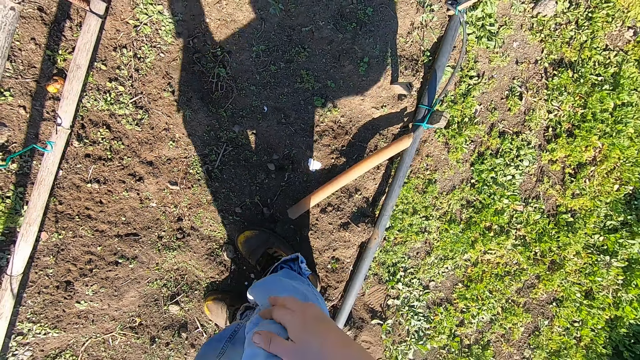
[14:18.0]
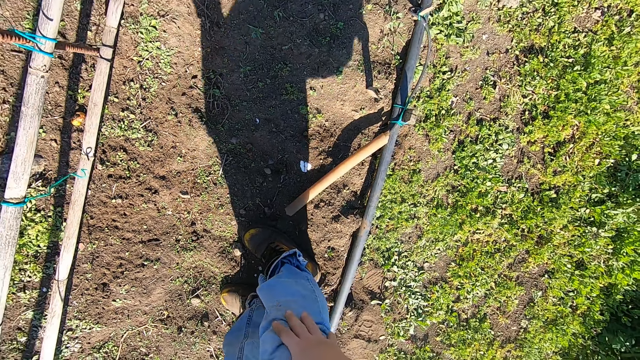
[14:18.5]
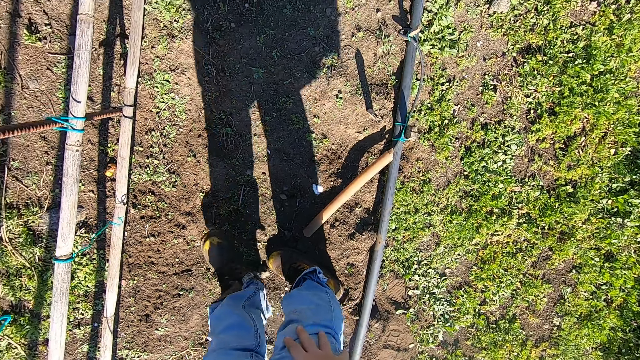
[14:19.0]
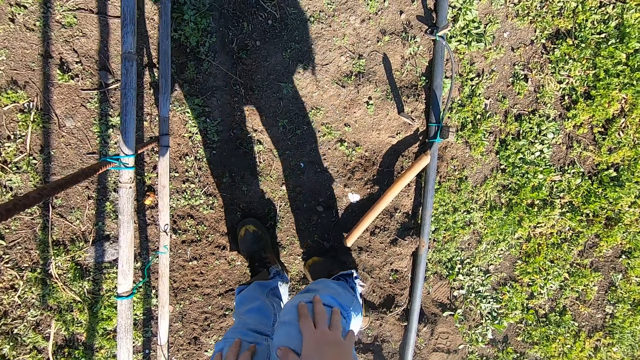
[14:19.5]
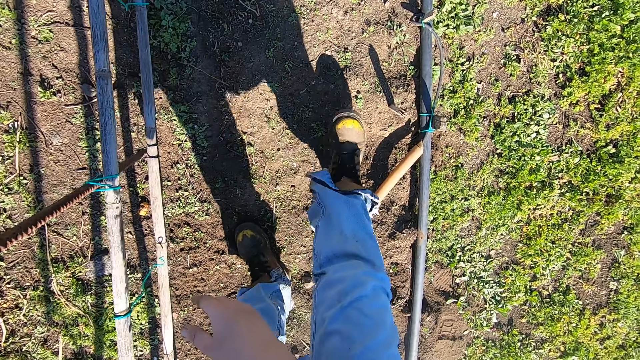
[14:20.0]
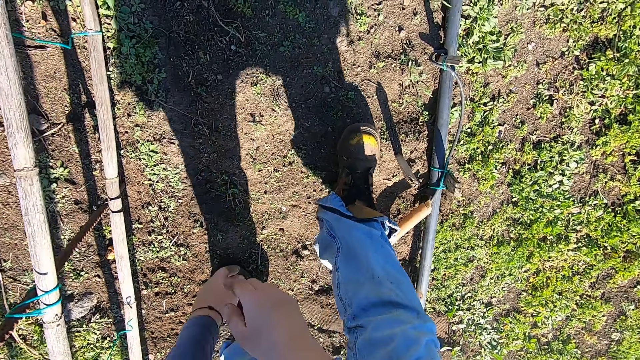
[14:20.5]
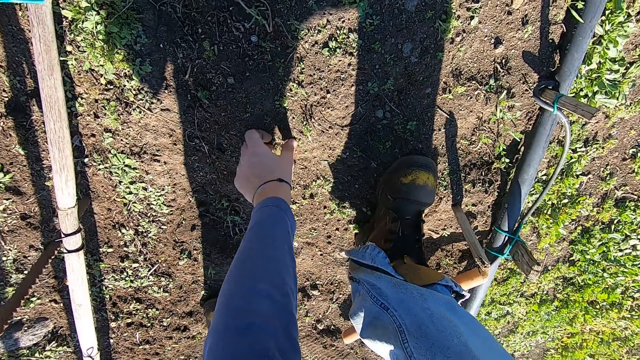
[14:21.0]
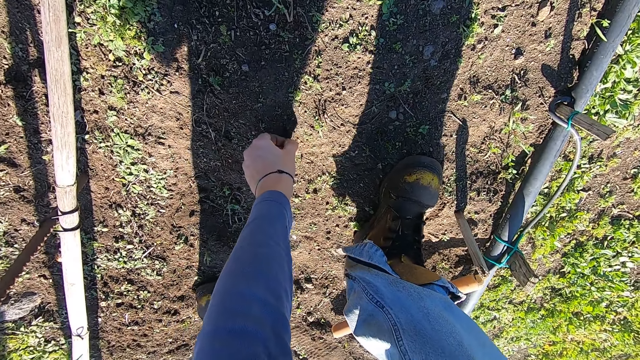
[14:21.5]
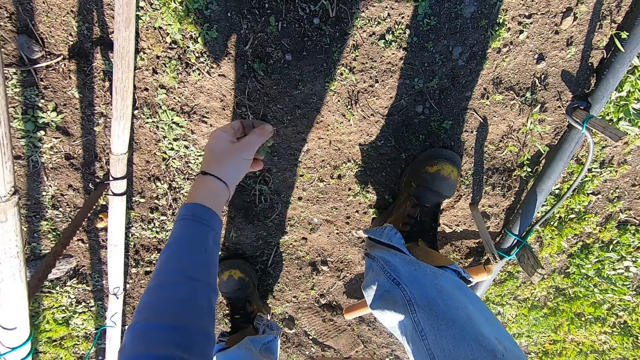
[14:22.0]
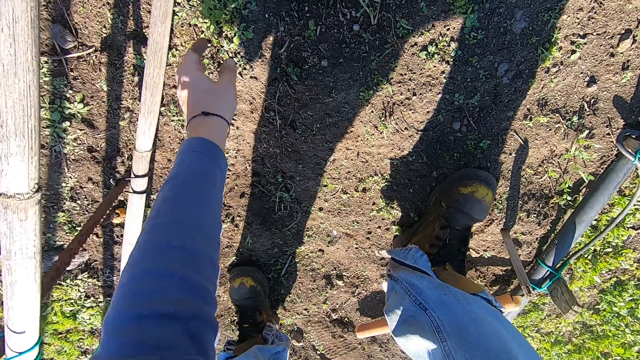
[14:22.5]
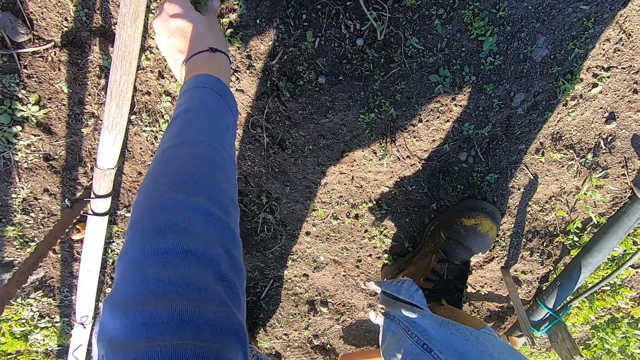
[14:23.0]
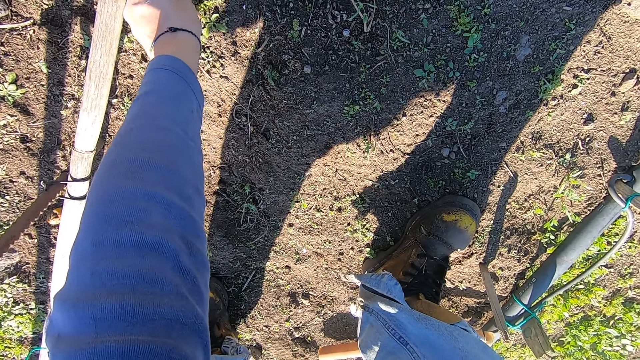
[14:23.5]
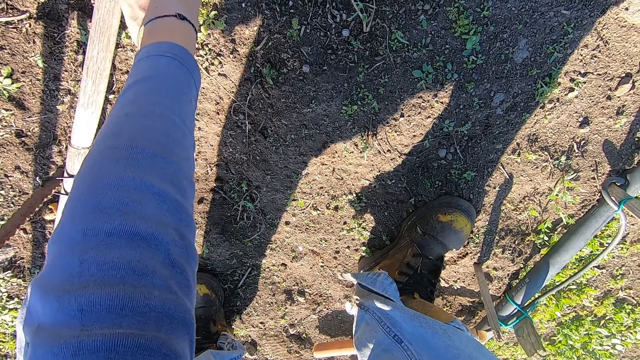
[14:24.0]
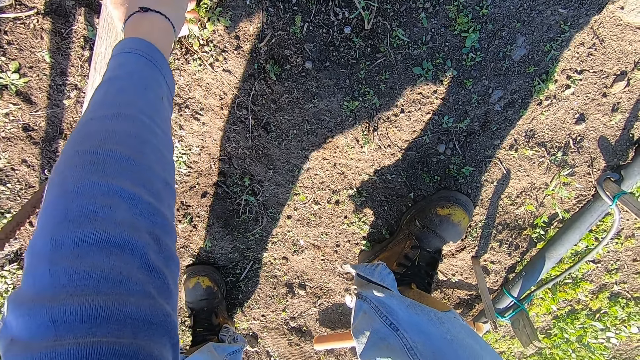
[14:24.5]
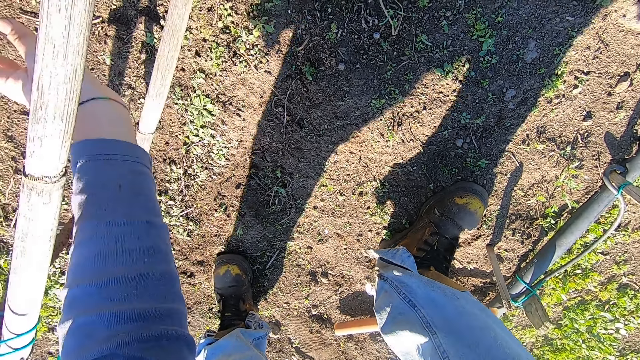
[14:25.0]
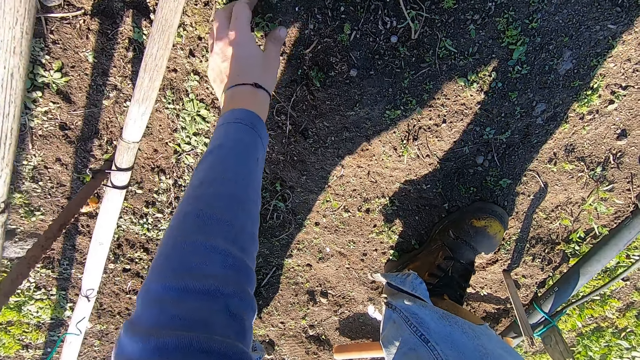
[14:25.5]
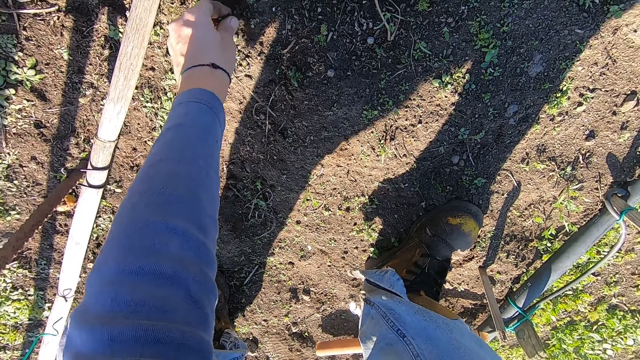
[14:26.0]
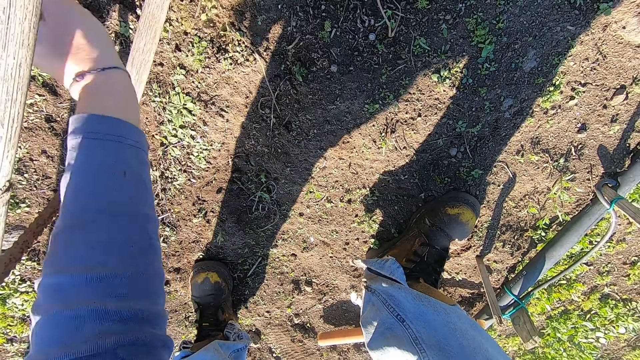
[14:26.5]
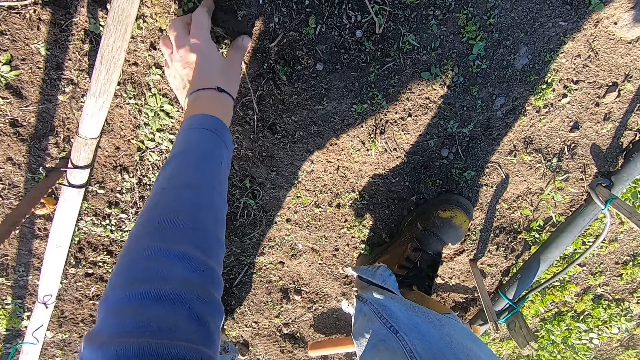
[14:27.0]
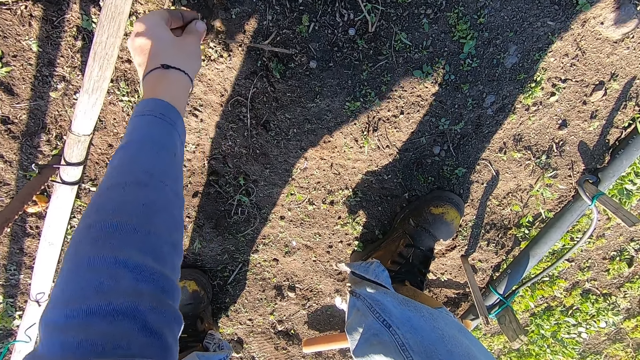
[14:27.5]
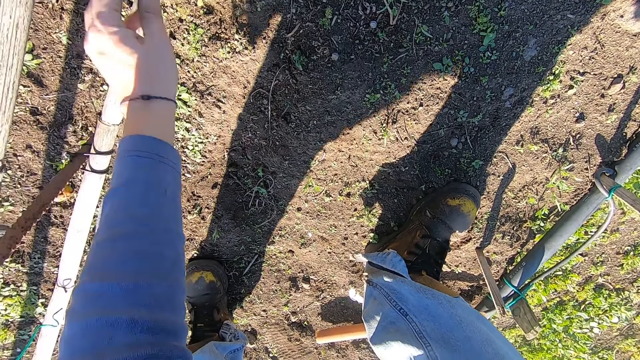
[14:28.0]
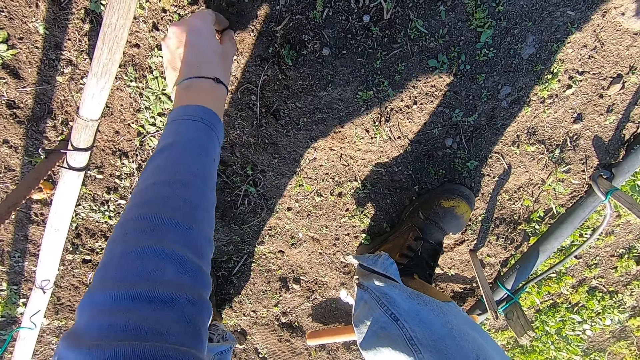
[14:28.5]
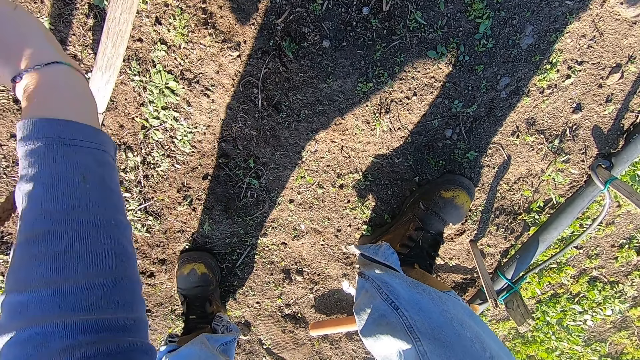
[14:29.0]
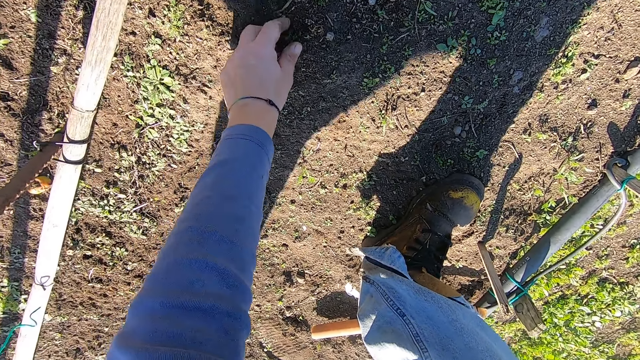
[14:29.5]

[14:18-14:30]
The camera wearer stands upright. He walks around the garden. He removes a weed from the ground in the garden with his left hand. He throws the weed in his left hand away. He removes a weed from the ground with his left hand. He throws the weed in his left hand away. He removes a weed from the ground with his left hand. He throws the weed in his left hand away. He removes a weed from the ground with his left hand. He throws the weed in his left hand away. He removes a weed from the ground with his left hand. He throws the weed in his left hand away. He removes a weed from the ground with his left hand.

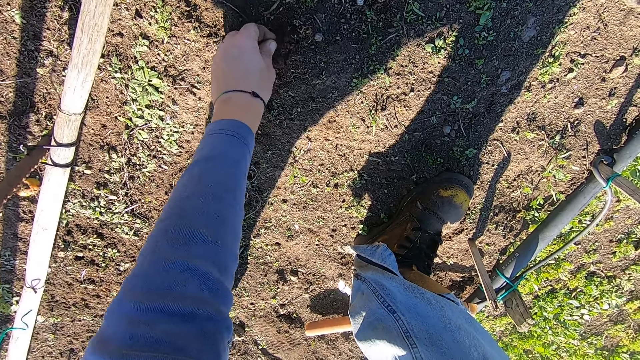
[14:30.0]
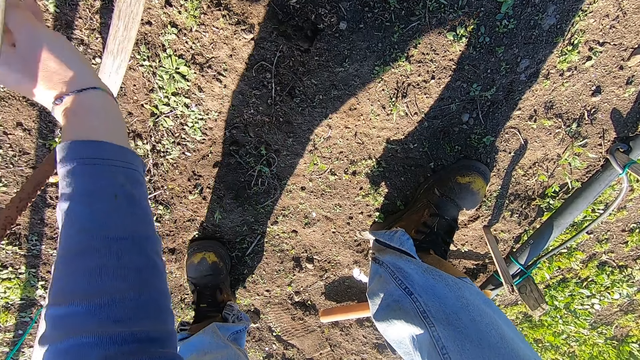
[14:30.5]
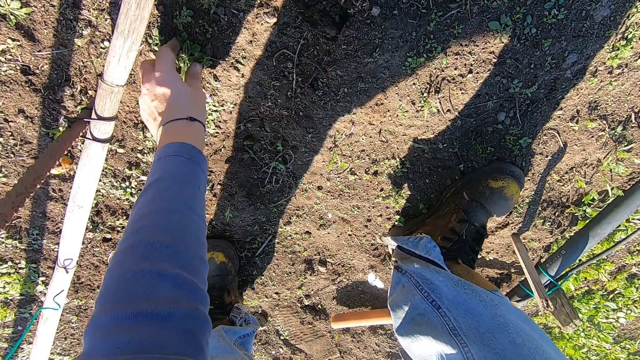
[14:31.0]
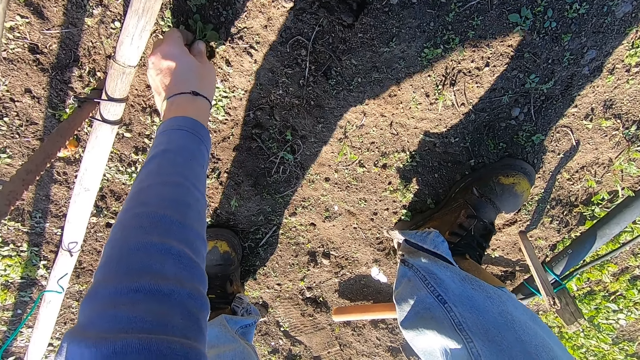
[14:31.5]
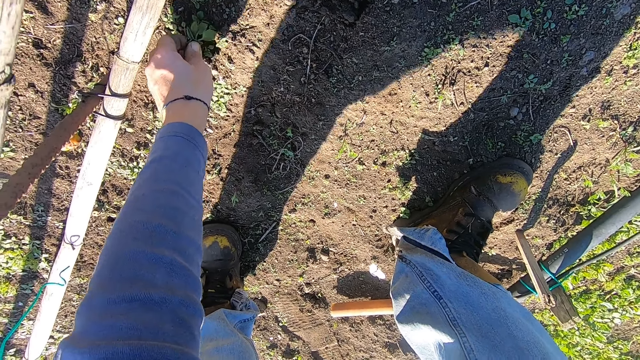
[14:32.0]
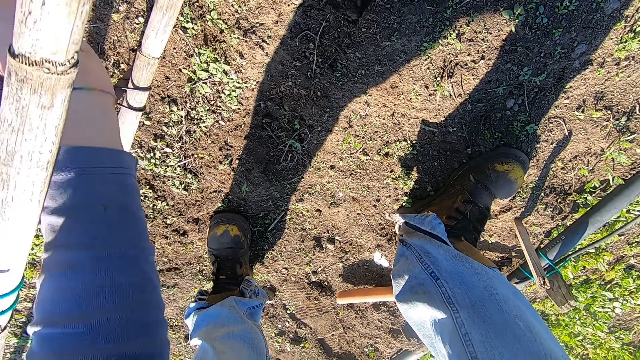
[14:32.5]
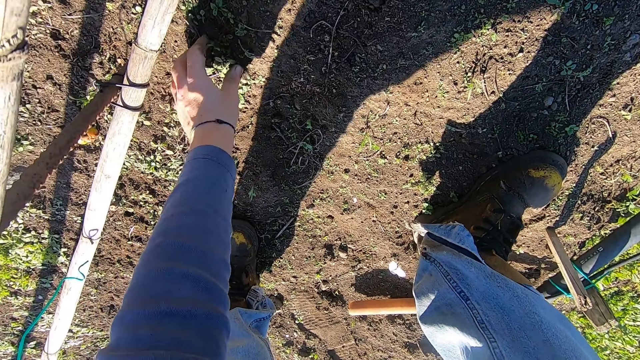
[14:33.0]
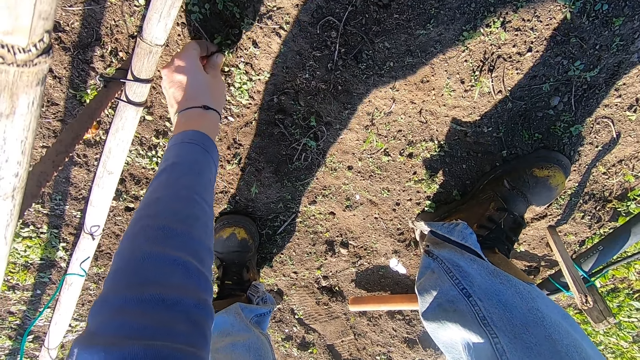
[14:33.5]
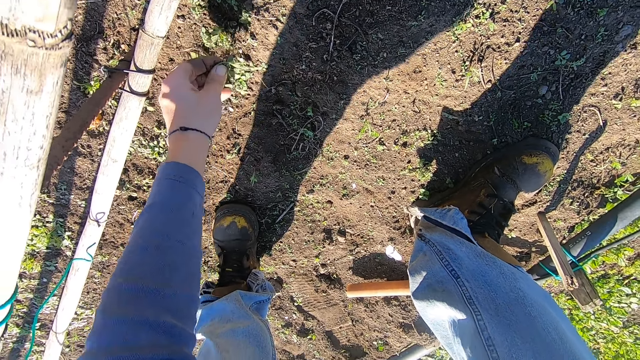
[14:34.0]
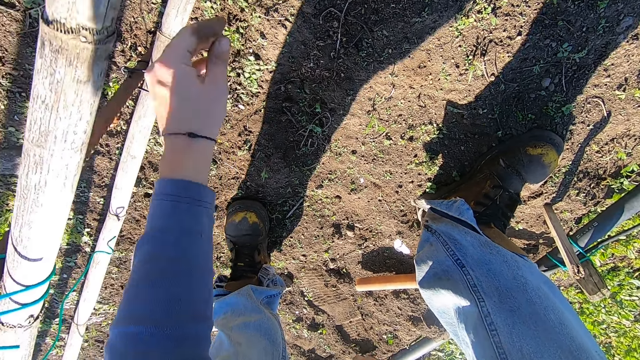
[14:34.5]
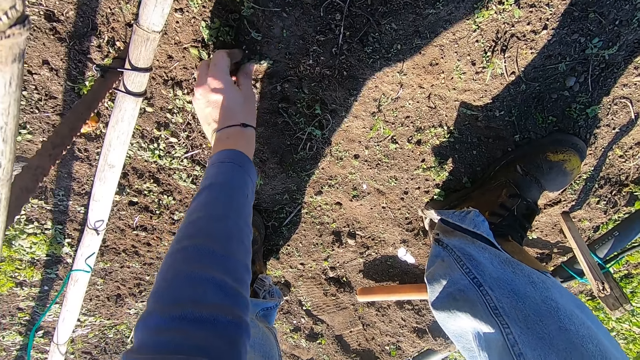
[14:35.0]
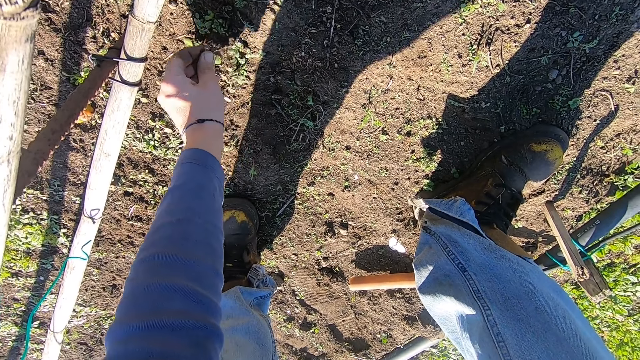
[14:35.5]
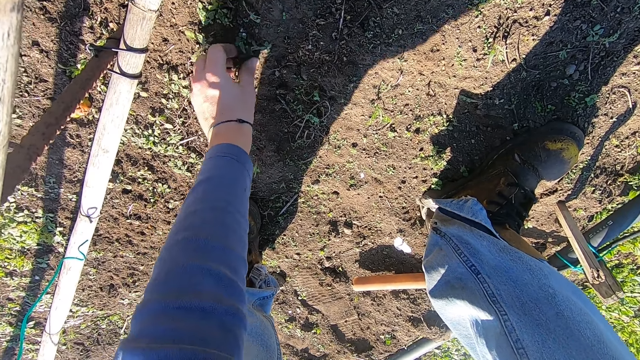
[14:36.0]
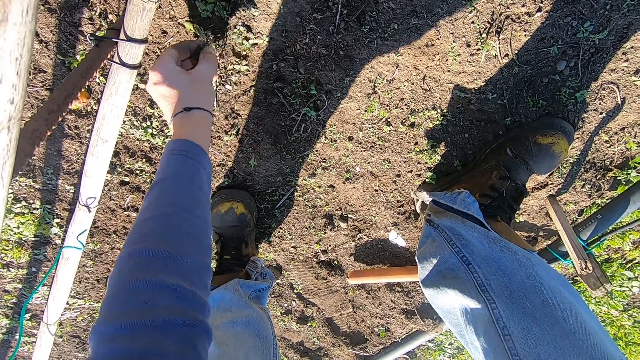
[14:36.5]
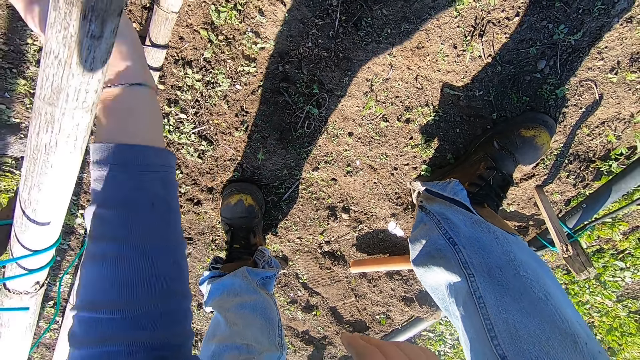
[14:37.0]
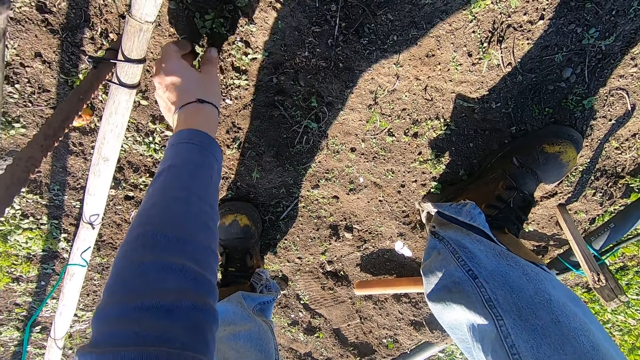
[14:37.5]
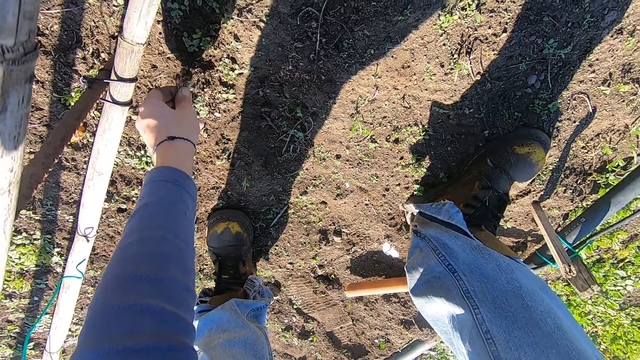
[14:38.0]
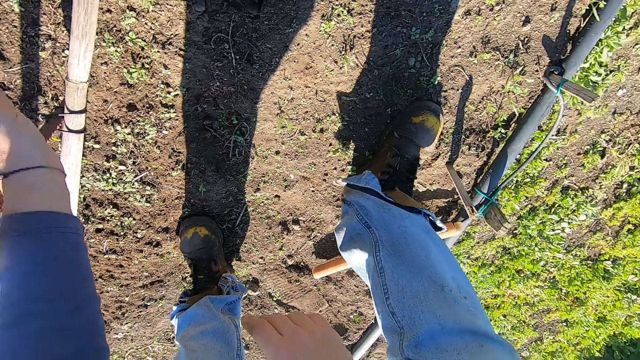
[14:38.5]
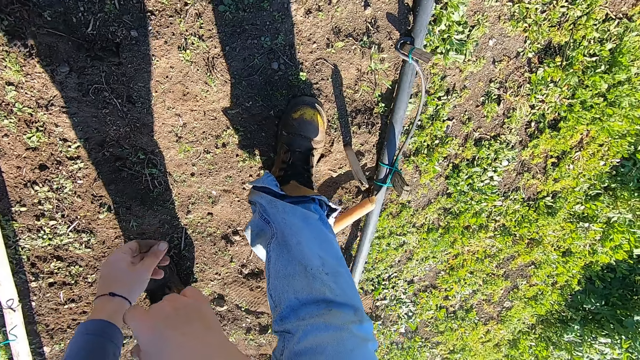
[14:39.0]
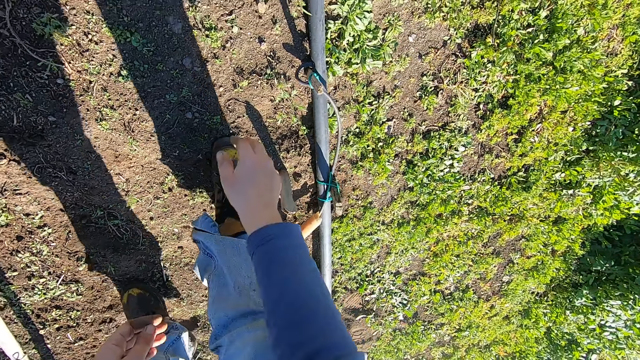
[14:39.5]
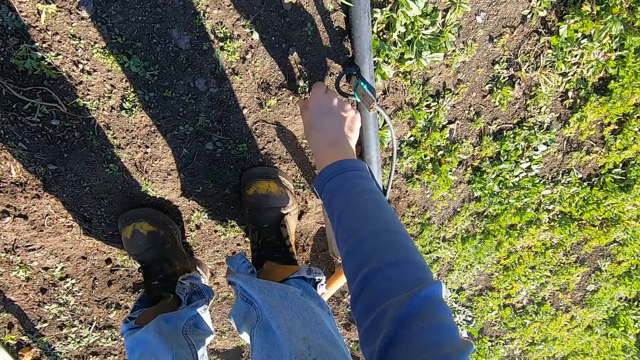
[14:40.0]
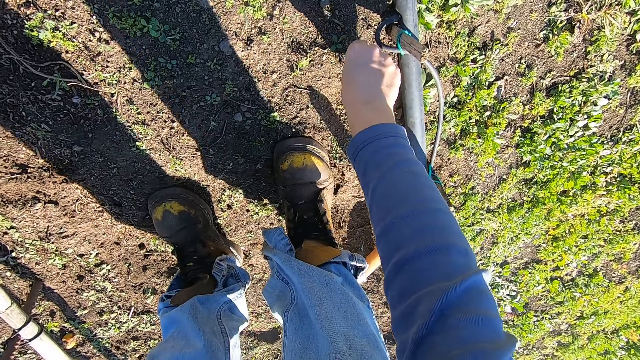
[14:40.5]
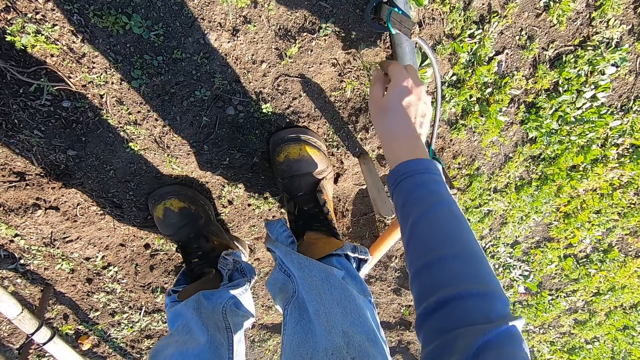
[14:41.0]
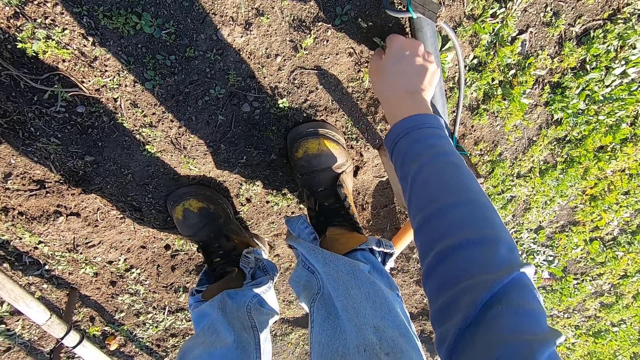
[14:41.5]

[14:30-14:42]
The camera wearer throws the weed in his left hand away. He removes a weed from the ground with his left hand. He throws the weed in his left hand away. He removes a weed from the ground with his left hand. He throws the weed in his left hand away. He removes weeds from the ground with his left hand. He throws the weeds in his left hand away. He removes weeds from the ground with his left hand. He throws the weeds in his left hand away. He turns to the right. He removes weeds from the ground in the garden with his right hand.
